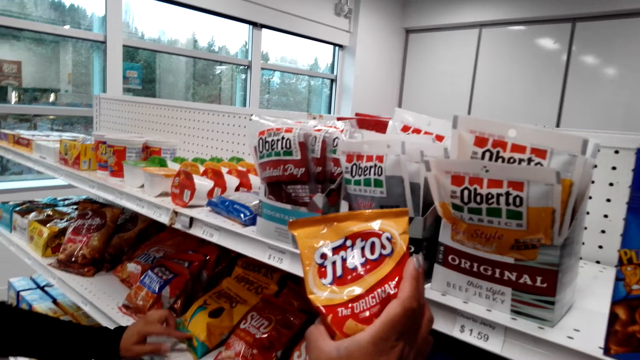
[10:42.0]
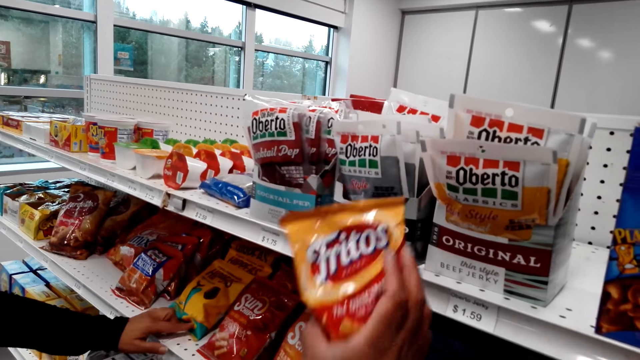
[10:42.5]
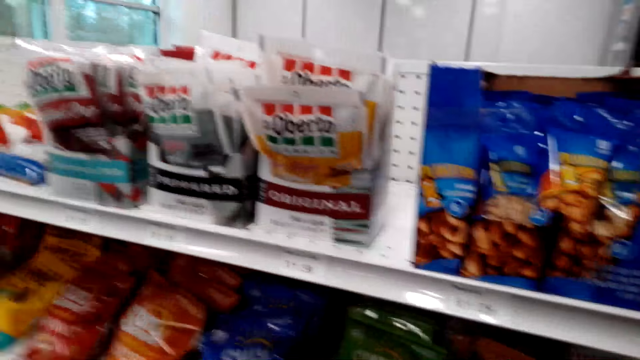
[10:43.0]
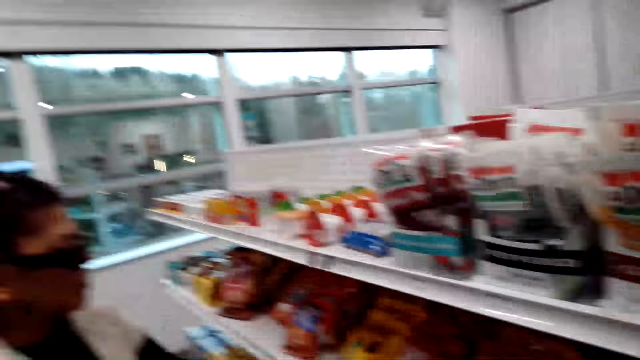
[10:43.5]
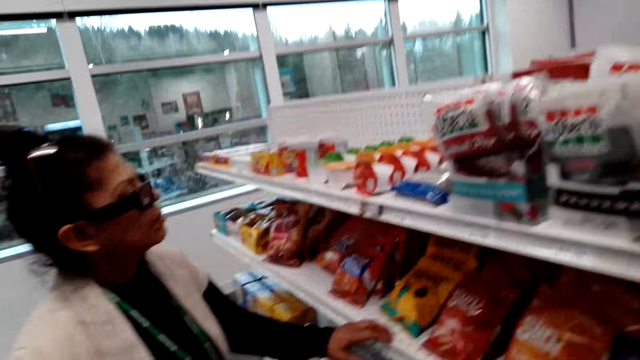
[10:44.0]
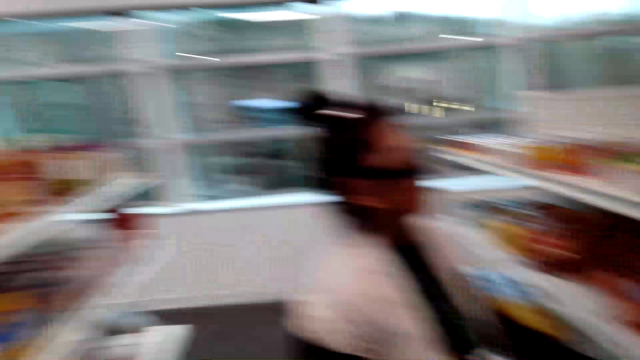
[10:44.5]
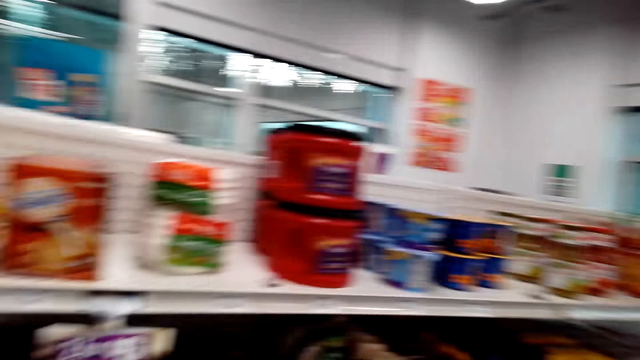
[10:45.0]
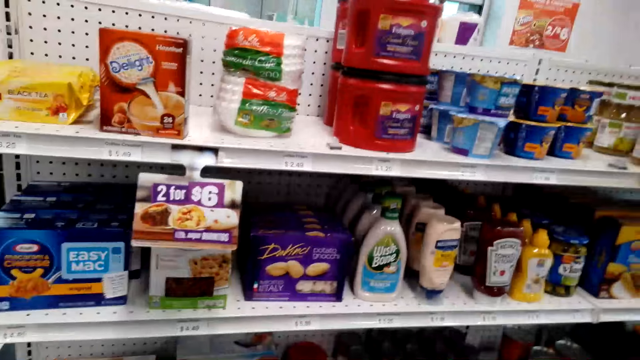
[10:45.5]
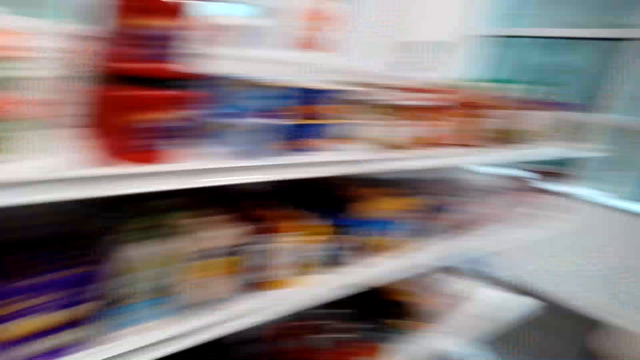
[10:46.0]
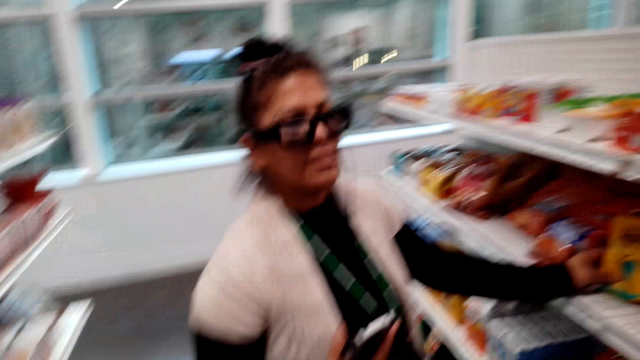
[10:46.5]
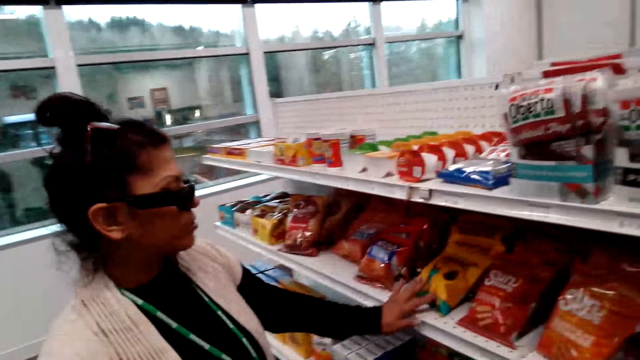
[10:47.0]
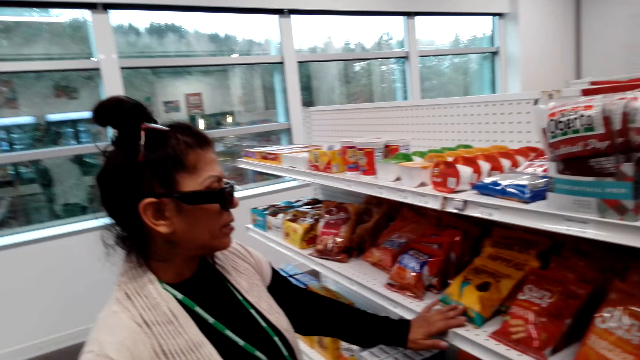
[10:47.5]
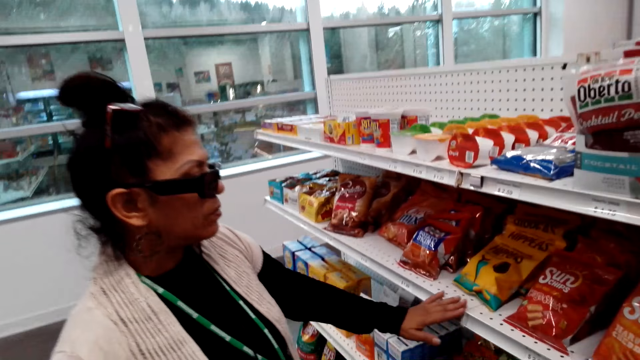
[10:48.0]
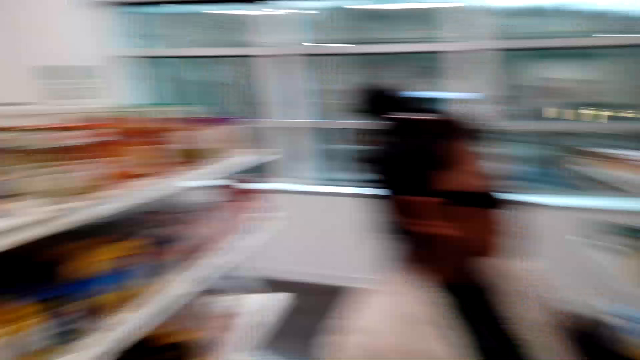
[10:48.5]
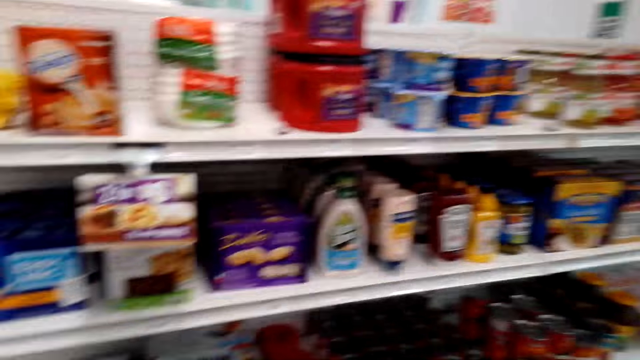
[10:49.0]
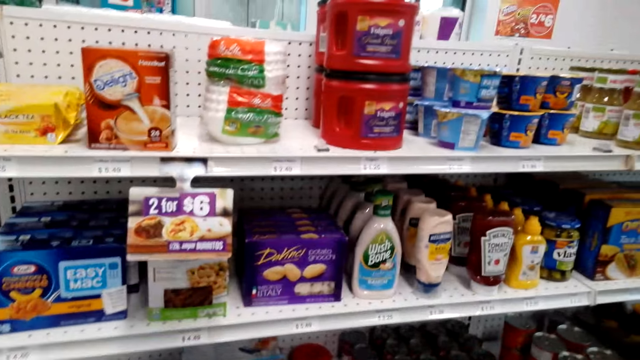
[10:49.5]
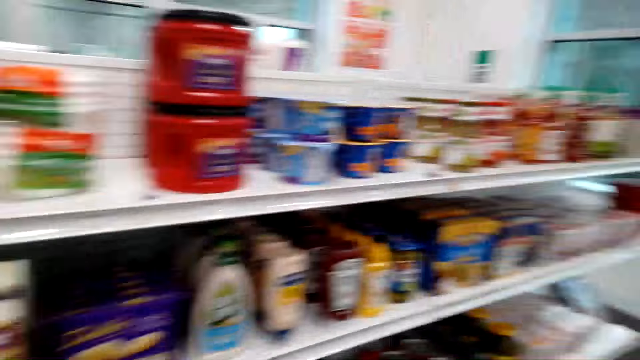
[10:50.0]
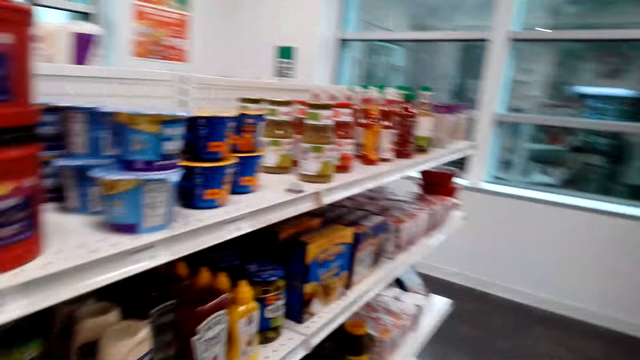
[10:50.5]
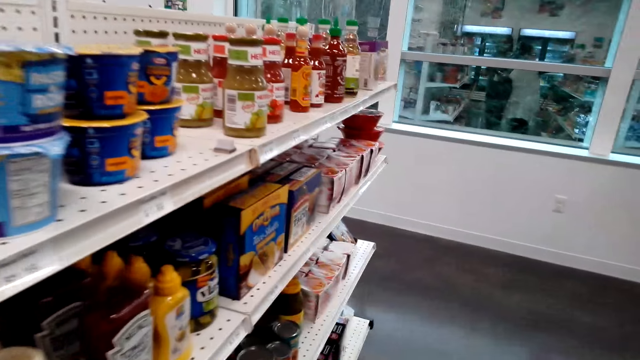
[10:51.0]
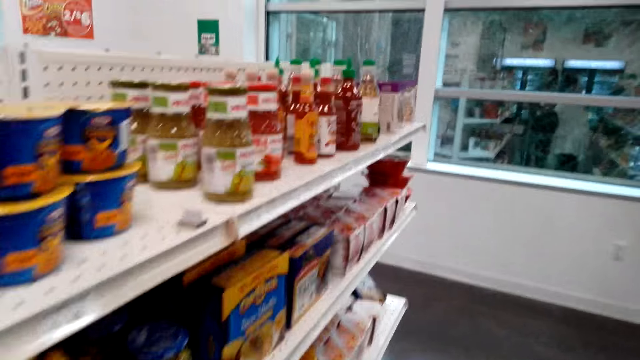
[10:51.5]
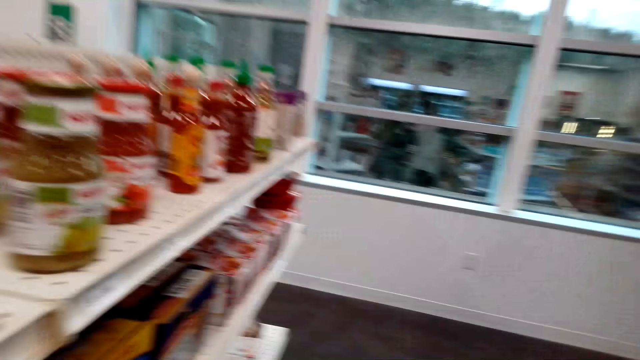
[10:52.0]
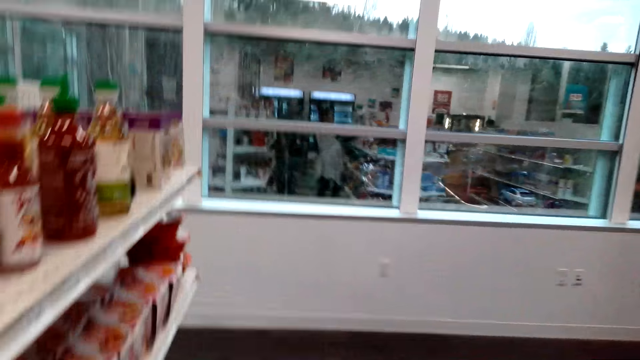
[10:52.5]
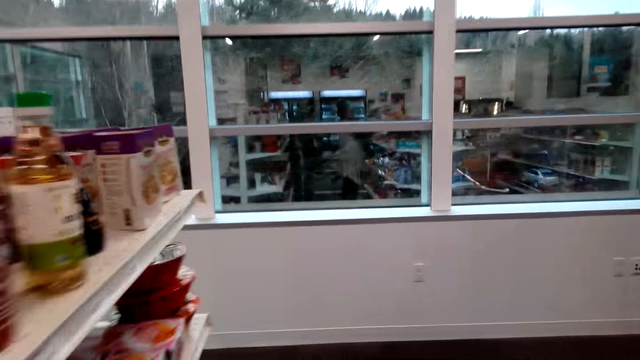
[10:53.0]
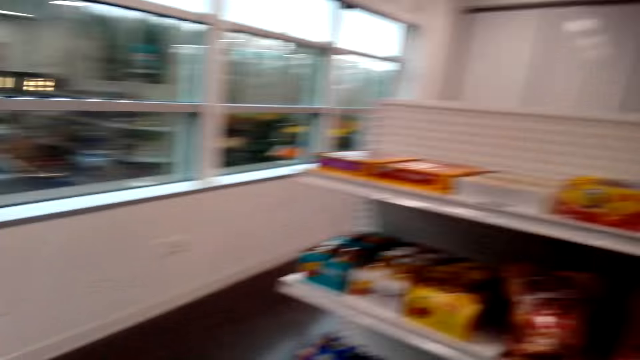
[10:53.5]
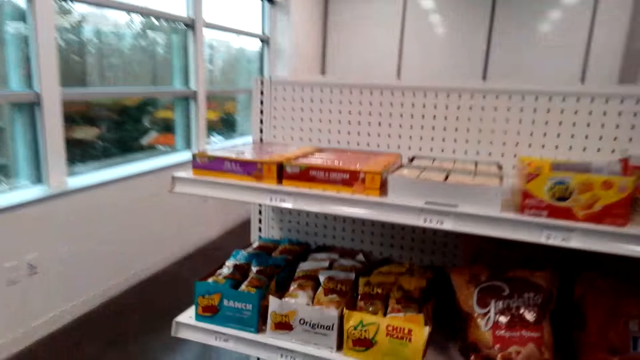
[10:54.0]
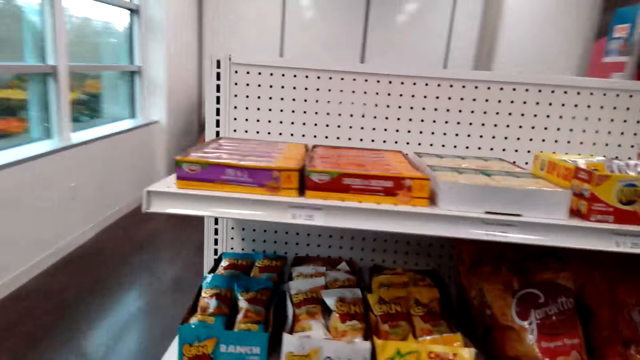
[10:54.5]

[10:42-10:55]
A woman pulls his hand off something. The woman holds something. The camera wearer dialogues with the woman and turns around. They look around the store. The woman holds something. The woman pulls his hand off something. The camera wearer looks around the store. They dialogue with the woman and walk around the woman. They walk around the store.

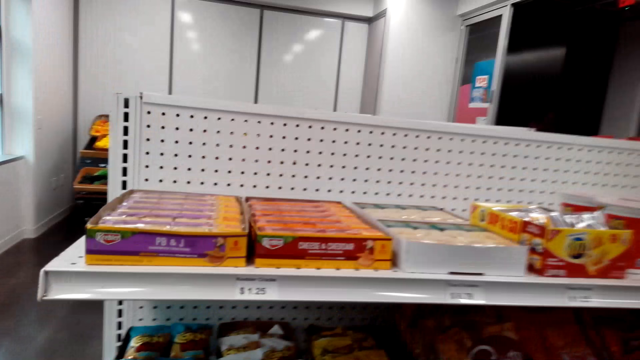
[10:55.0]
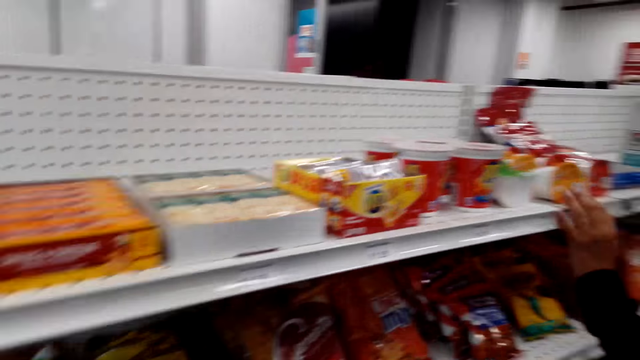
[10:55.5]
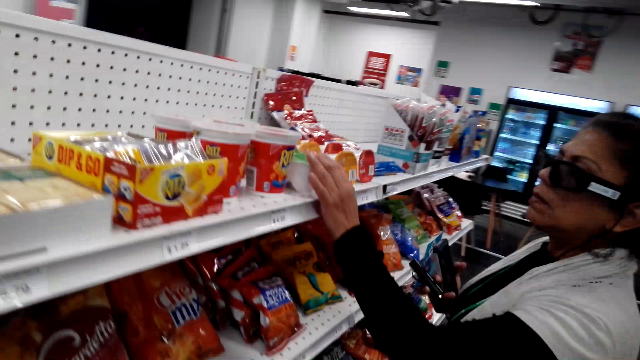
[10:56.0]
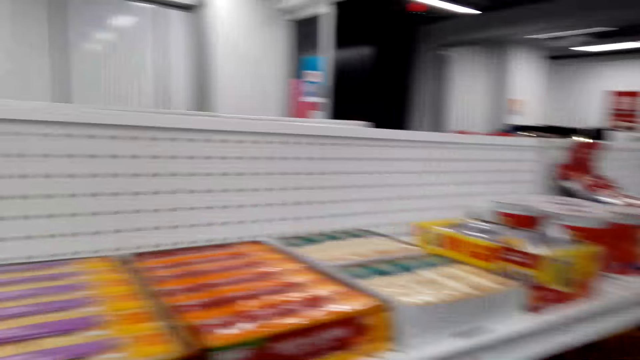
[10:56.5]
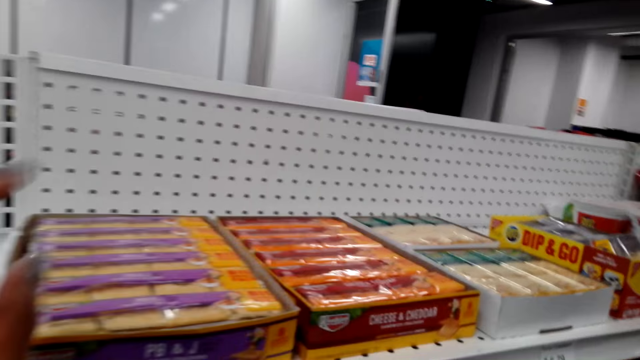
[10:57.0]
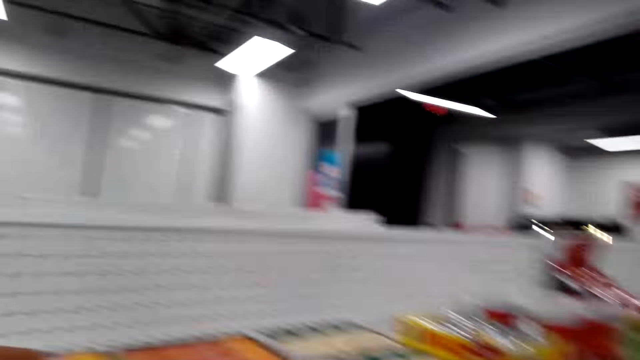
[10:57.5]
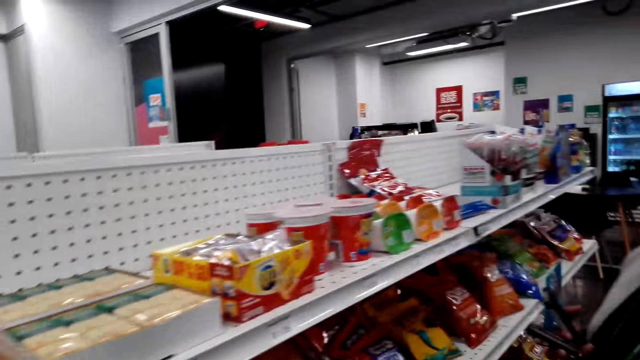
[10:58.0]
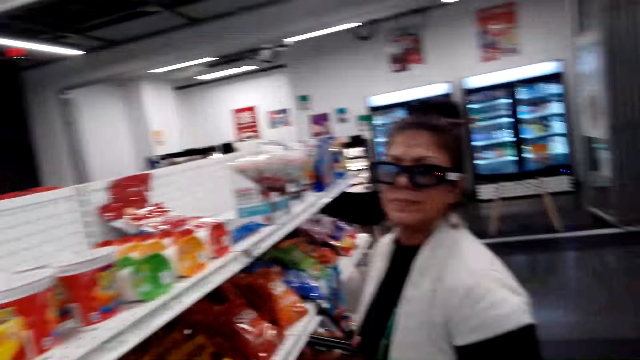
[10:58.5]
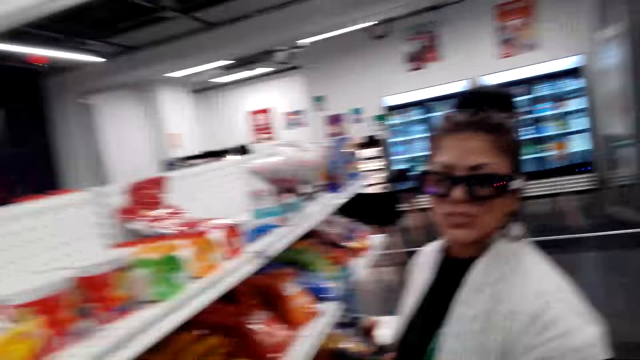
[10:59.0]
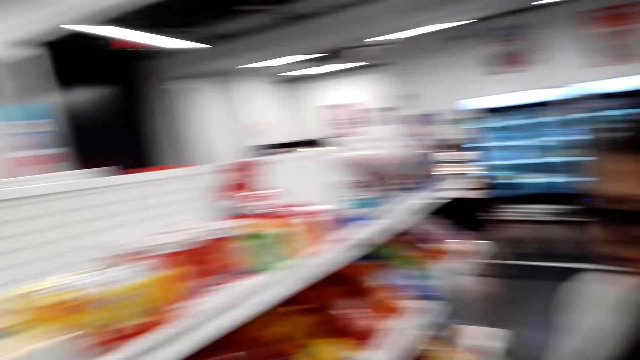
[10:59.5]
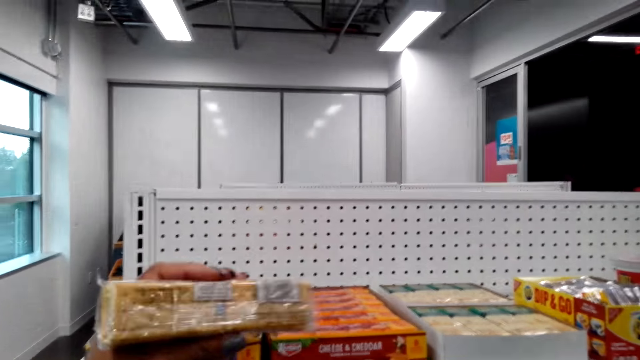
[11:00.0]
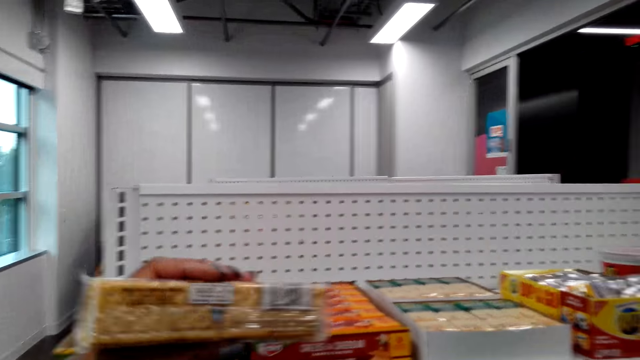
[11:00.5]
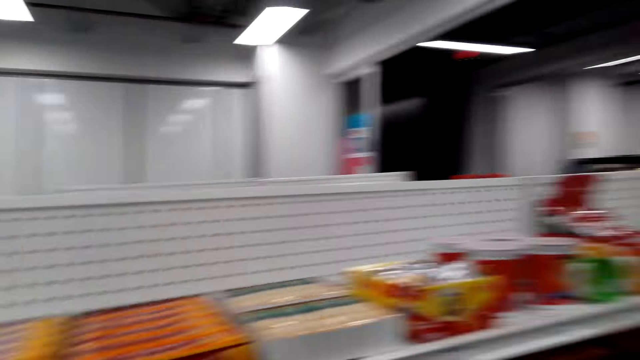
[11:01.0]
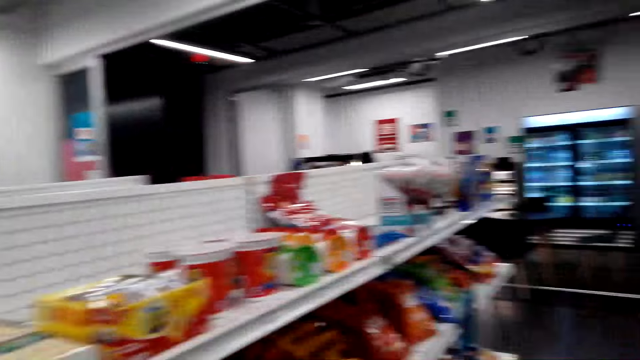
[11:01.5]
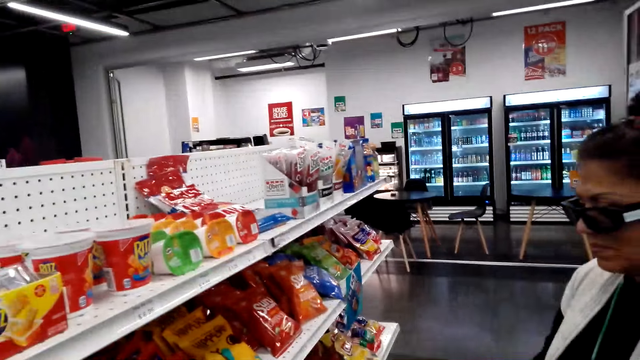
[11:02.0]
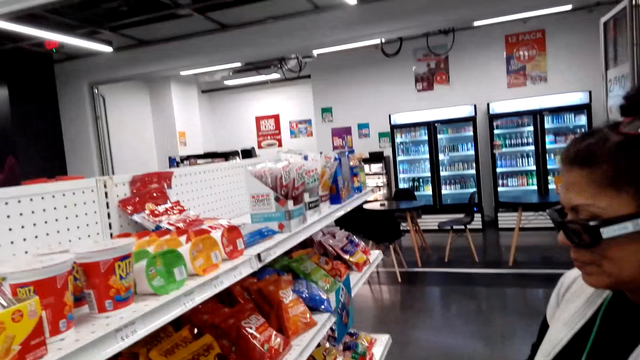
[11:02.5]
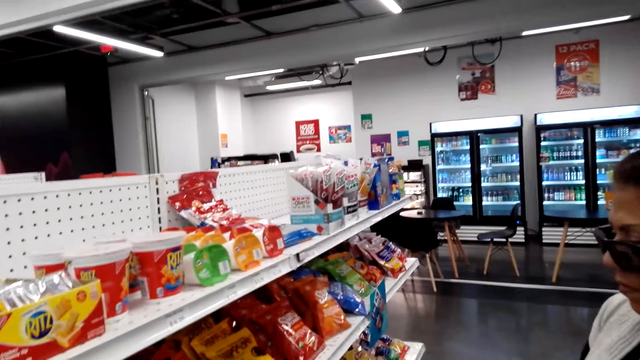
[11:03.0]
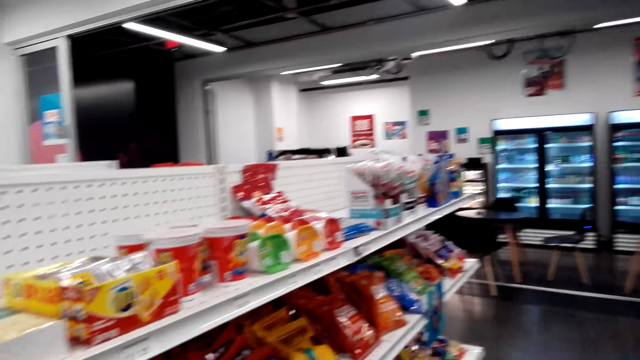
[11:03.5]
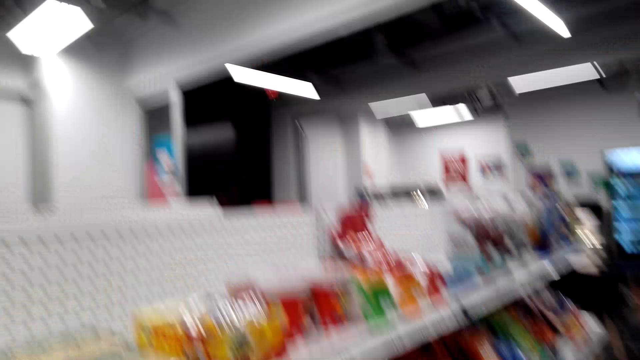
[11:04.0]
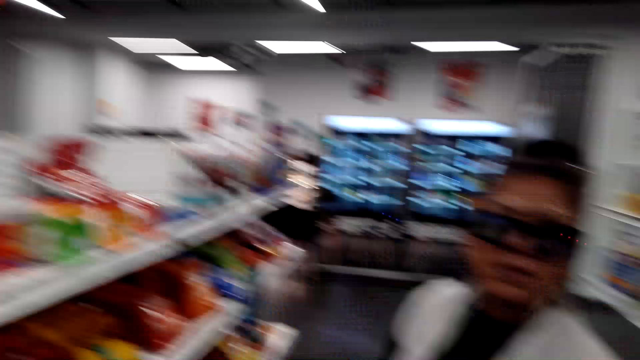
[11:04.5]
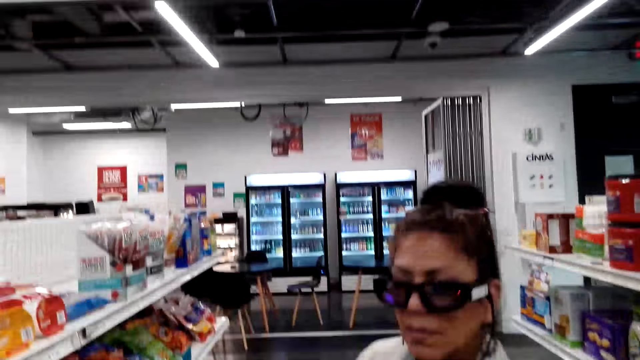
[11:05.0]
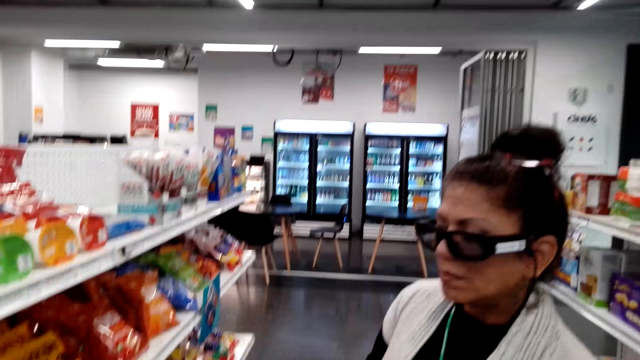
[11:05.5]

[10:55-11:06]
The camera wearer grabs a snack and dialogues with a woman. They hold biscuits. They put the snack back on the shelf and dialogue with the woman. They dialogue with the woman again.
